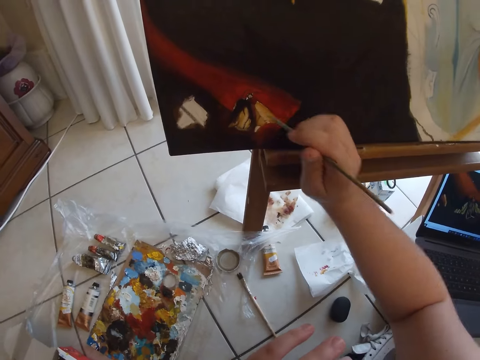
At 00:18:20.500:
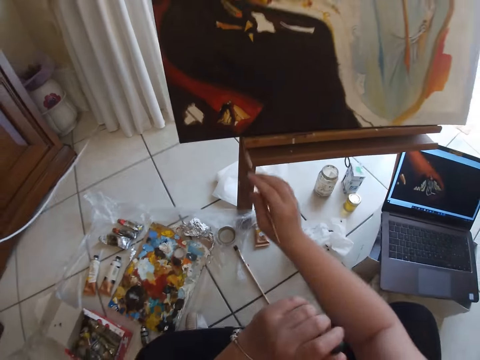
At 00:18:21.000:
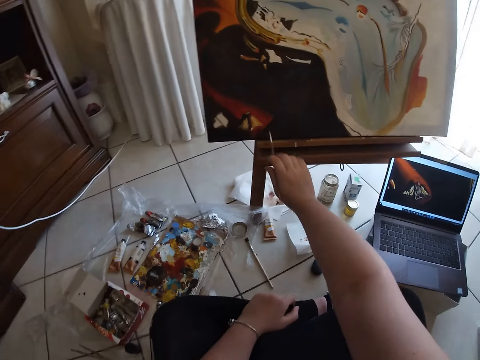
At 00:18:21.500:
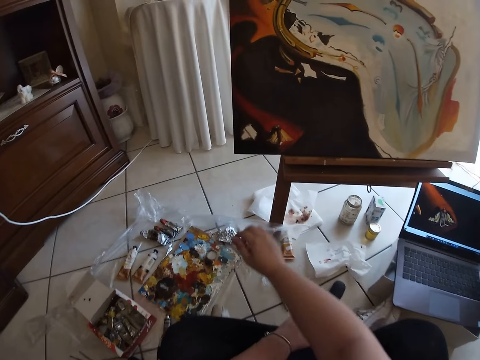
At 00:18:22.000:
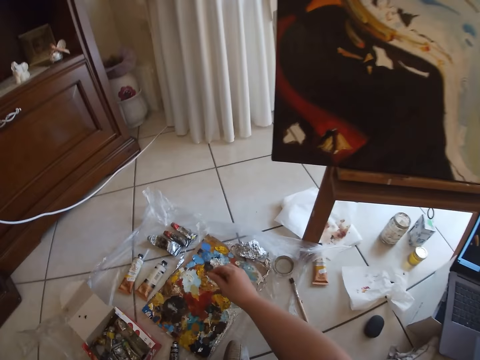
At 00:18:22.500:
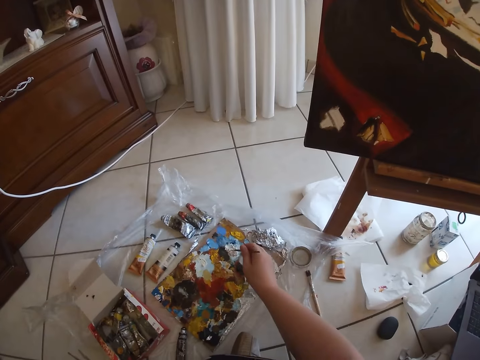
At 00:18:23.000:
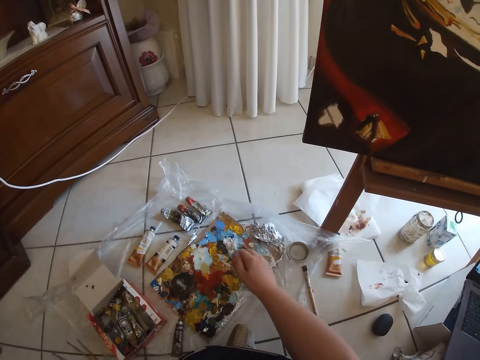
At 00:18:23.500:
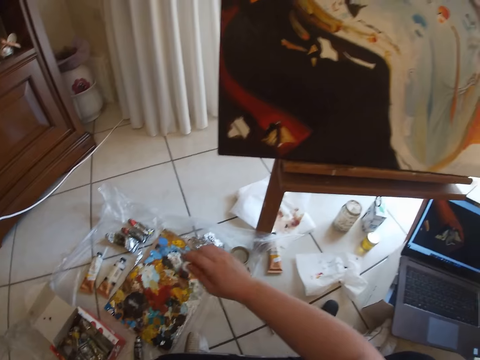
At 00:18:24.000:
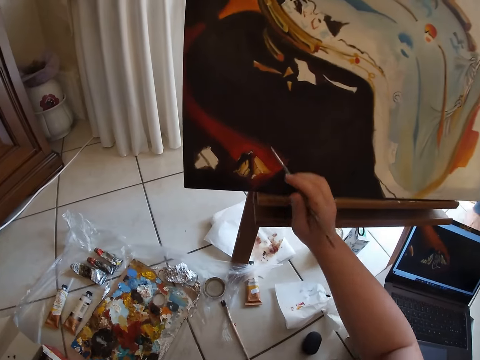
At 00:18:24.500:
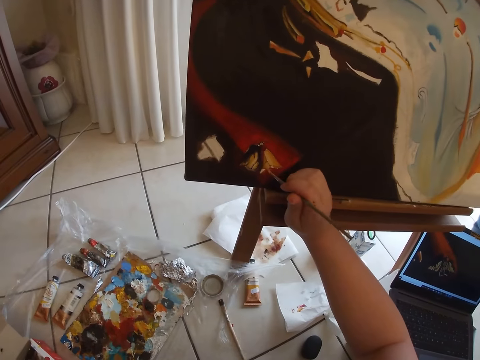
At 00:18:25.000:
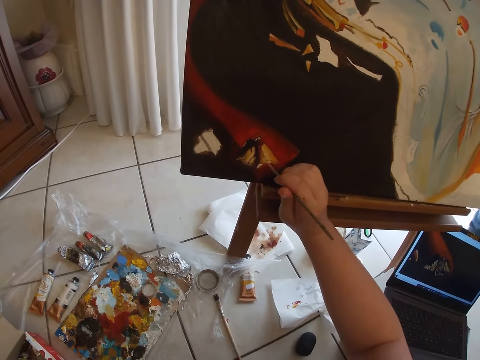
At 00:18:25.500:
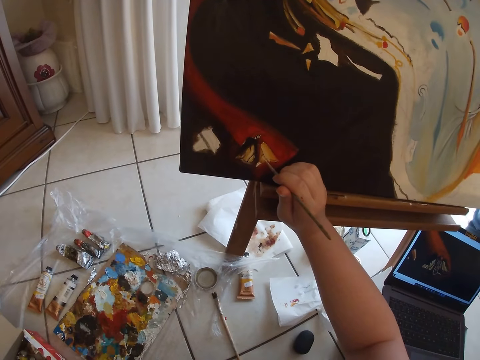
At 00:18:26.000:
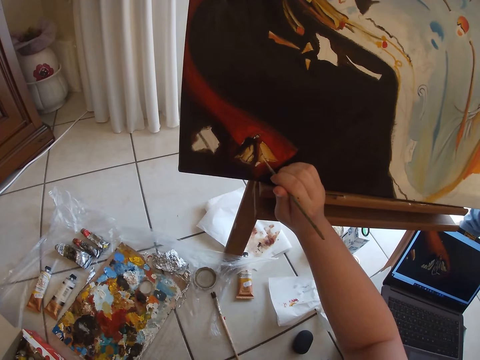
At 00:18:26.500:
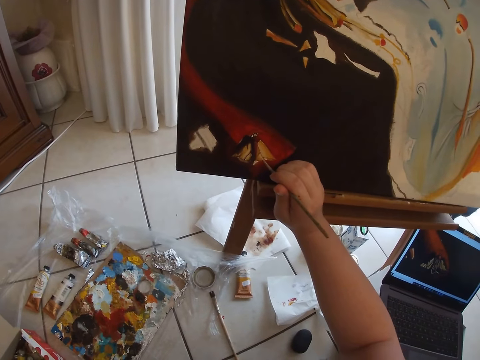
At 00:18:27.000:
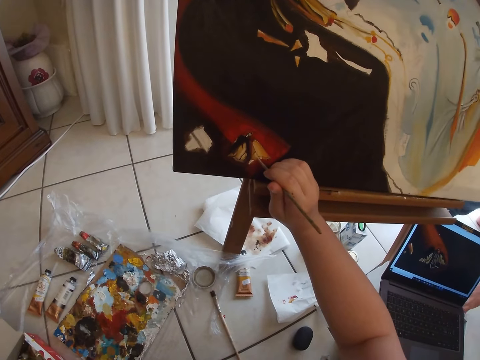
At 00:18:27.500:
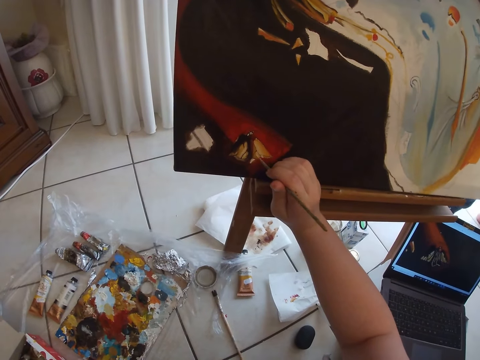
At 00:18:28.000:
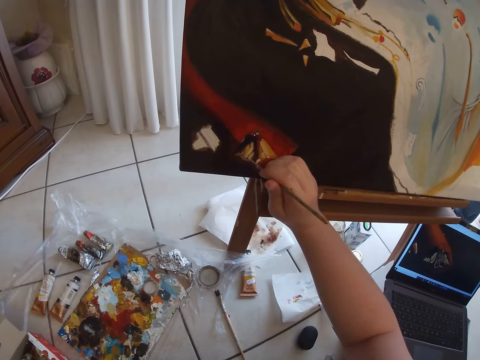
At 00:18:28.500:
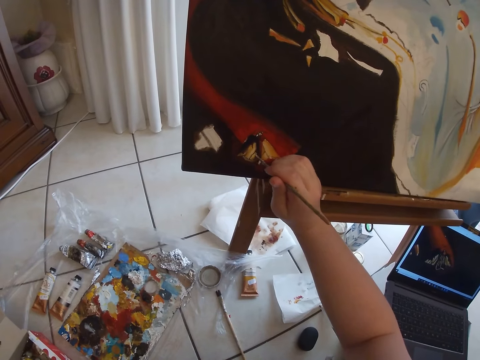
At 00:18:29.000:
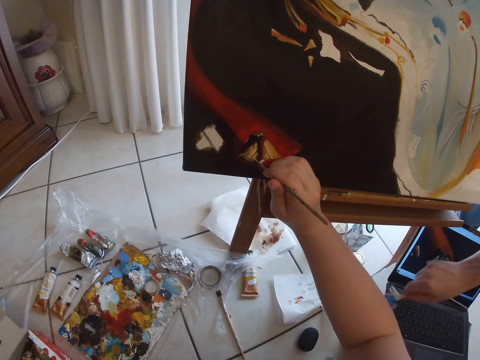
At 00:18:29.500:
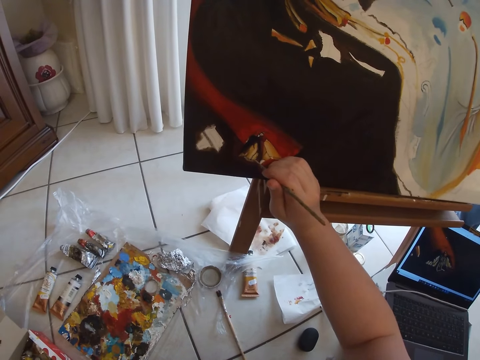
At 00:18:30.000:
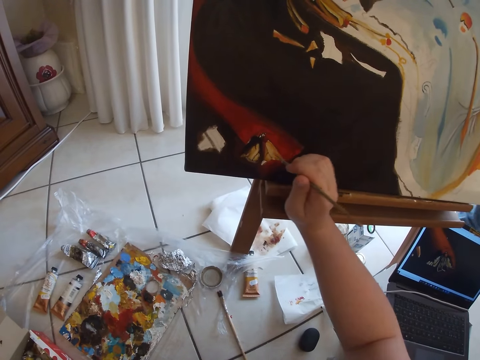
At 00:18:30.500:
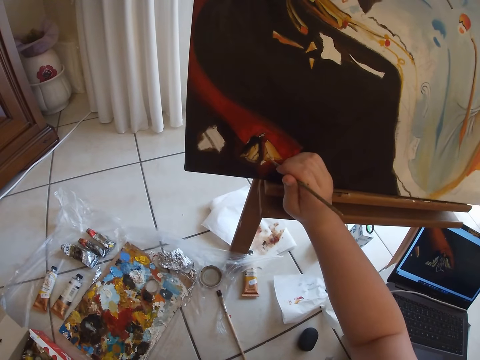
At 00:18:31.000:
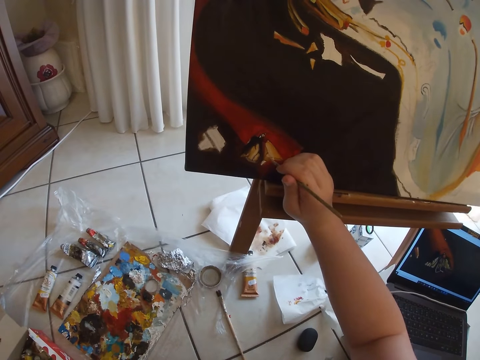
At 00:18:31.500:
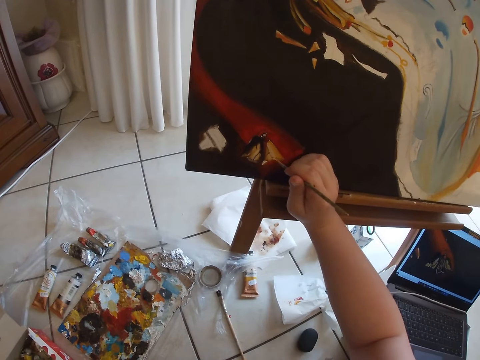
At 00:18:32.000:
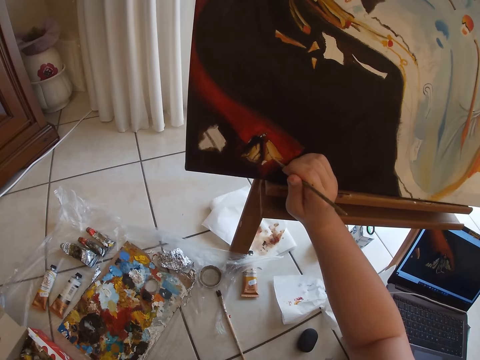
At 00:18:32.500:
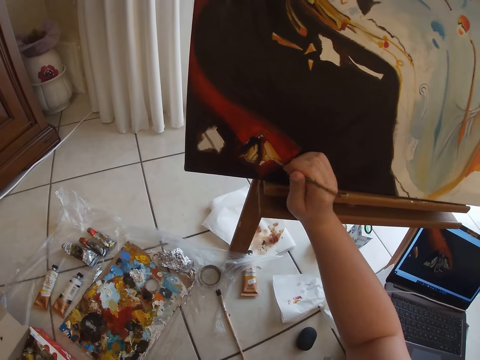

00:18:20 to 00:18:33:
The camera wearer removes his hand from the canvas. He strokes the canvas. He dips the painting brush in his right hand in a paint on the floor. He paints on the table or canvas with the painting brush in his right hand. A person places the laptop charger on the floor.

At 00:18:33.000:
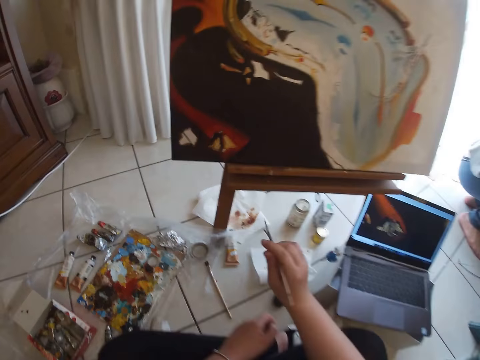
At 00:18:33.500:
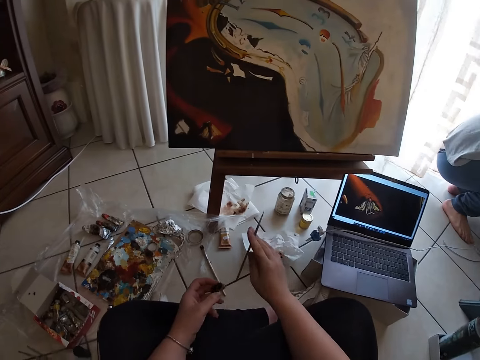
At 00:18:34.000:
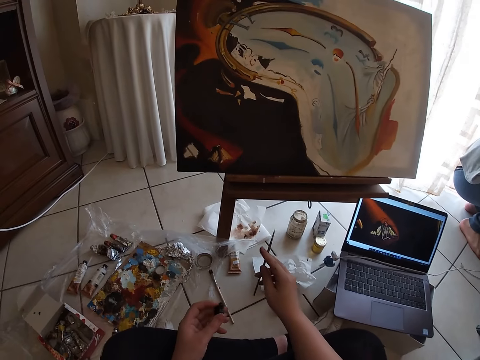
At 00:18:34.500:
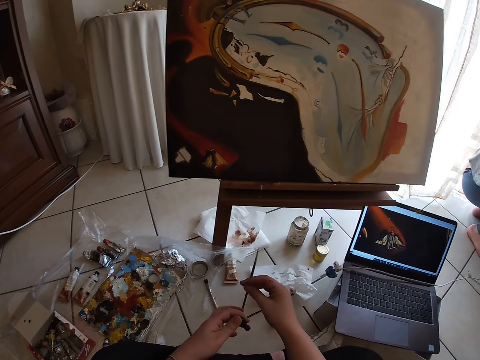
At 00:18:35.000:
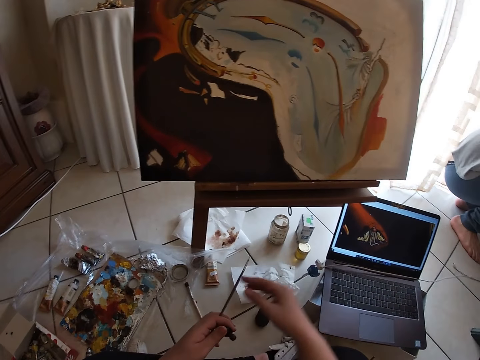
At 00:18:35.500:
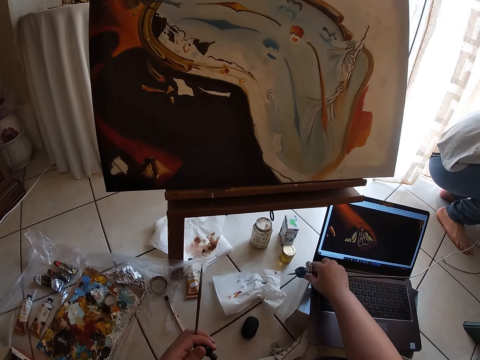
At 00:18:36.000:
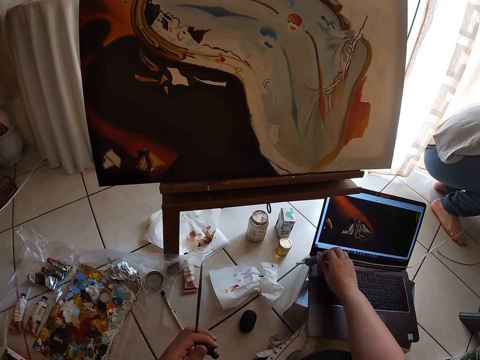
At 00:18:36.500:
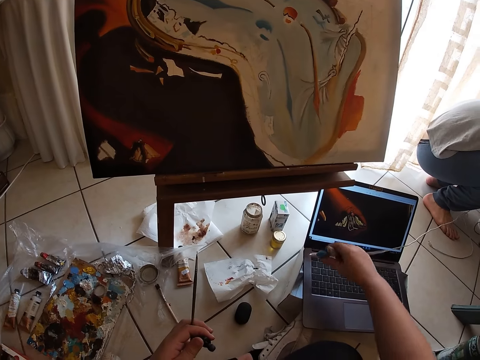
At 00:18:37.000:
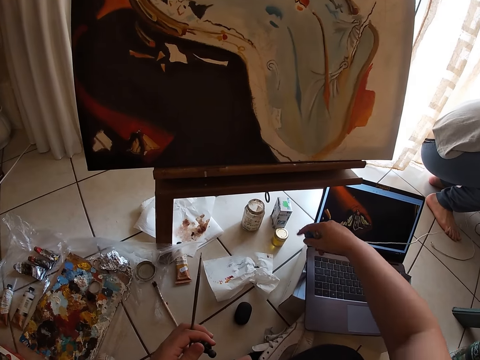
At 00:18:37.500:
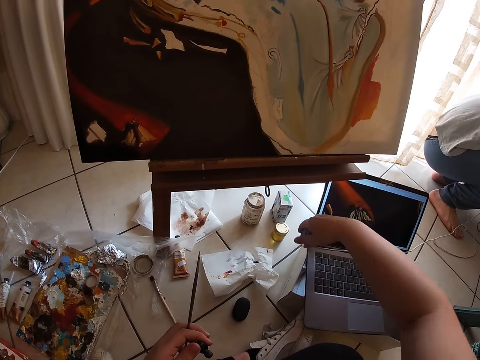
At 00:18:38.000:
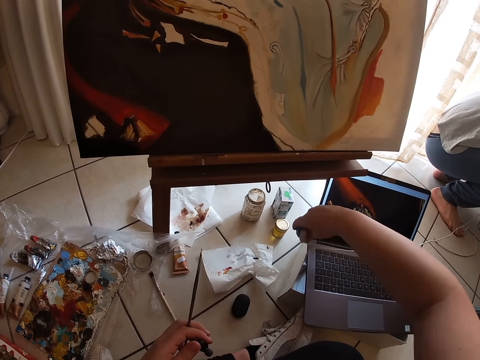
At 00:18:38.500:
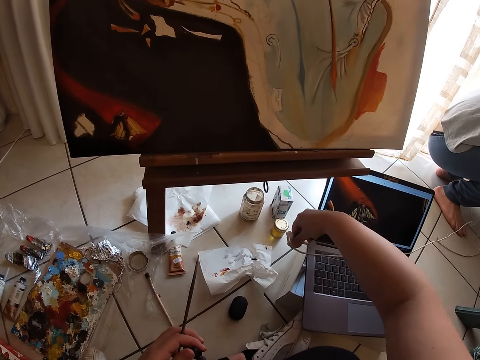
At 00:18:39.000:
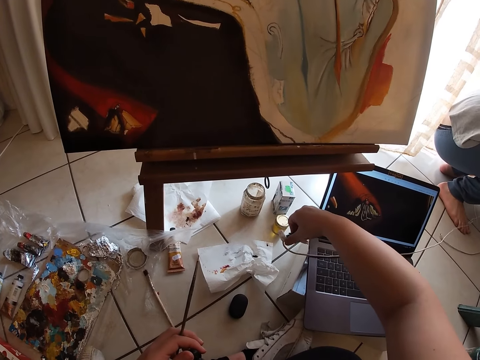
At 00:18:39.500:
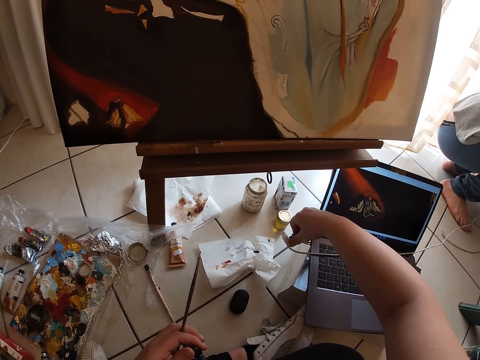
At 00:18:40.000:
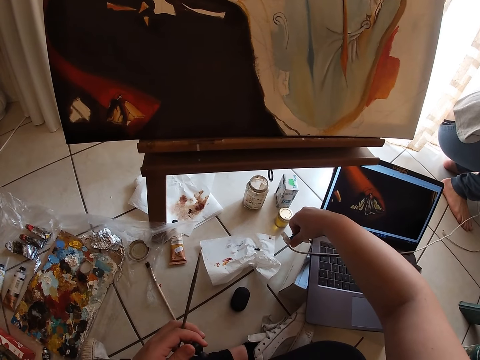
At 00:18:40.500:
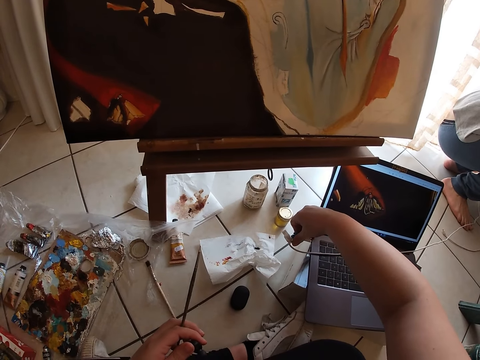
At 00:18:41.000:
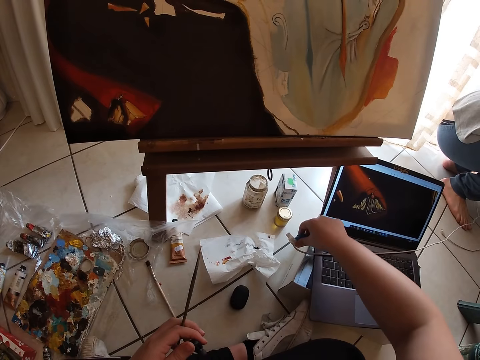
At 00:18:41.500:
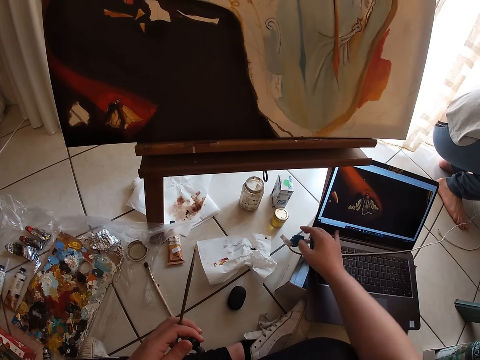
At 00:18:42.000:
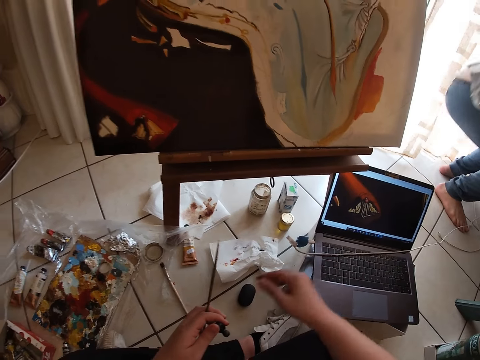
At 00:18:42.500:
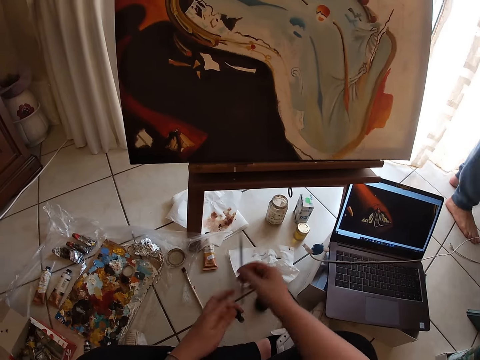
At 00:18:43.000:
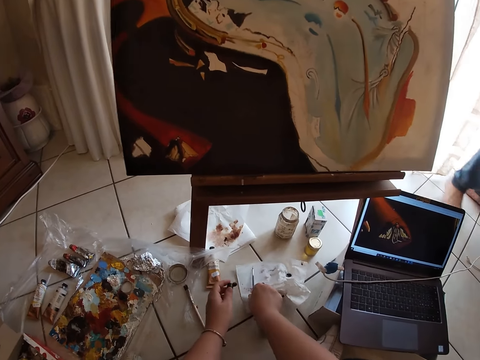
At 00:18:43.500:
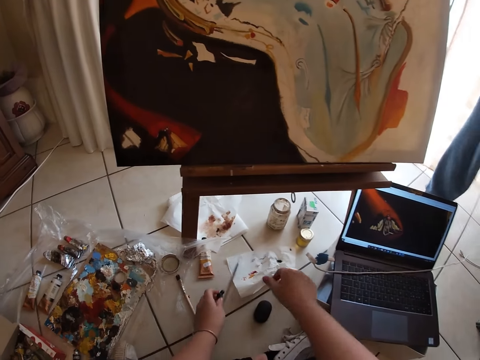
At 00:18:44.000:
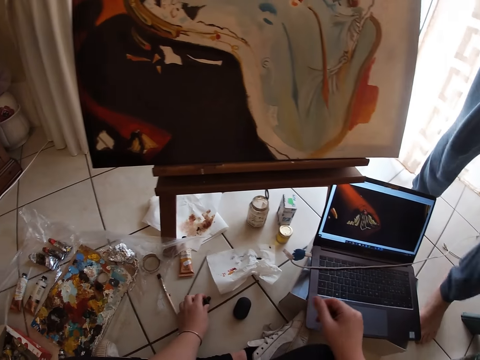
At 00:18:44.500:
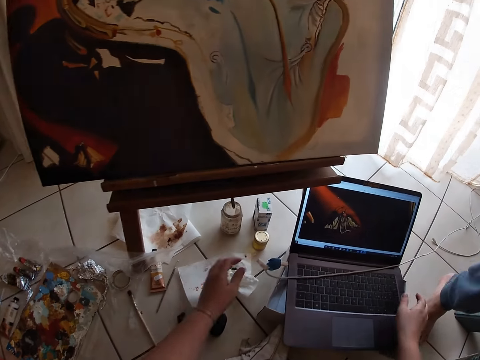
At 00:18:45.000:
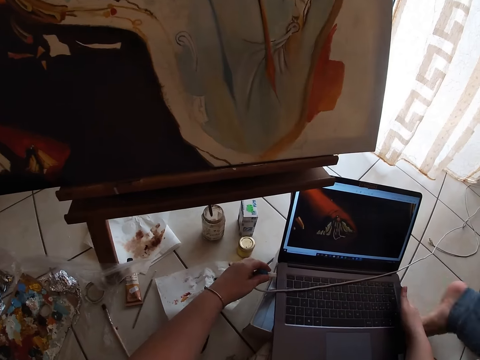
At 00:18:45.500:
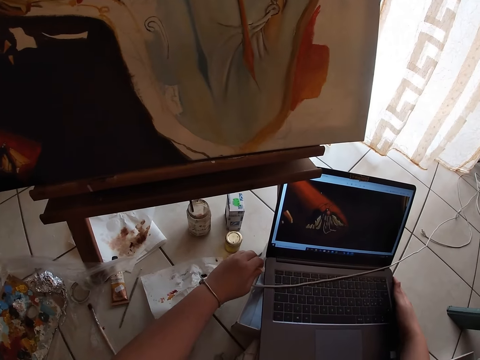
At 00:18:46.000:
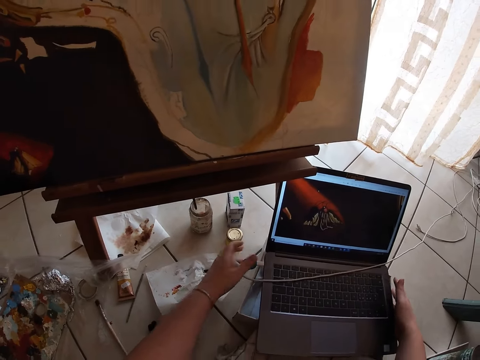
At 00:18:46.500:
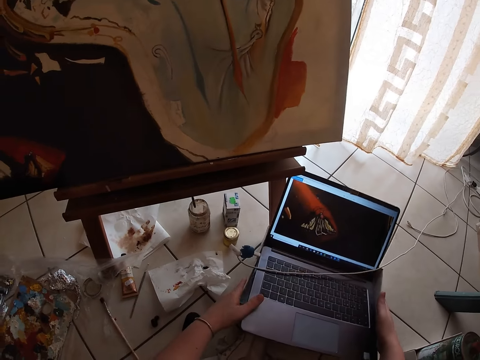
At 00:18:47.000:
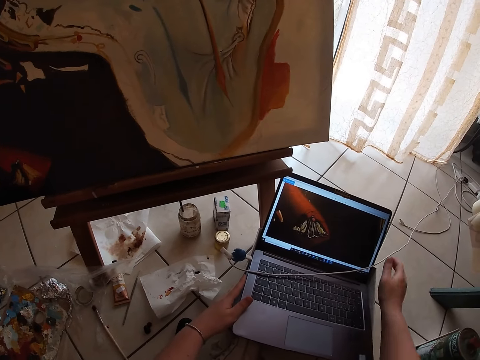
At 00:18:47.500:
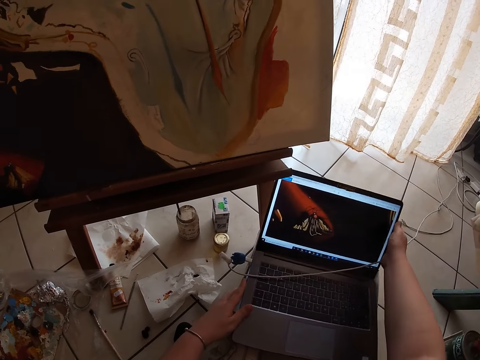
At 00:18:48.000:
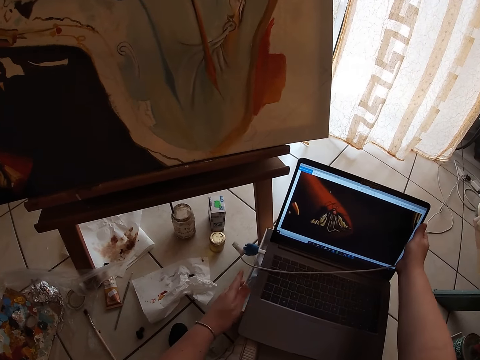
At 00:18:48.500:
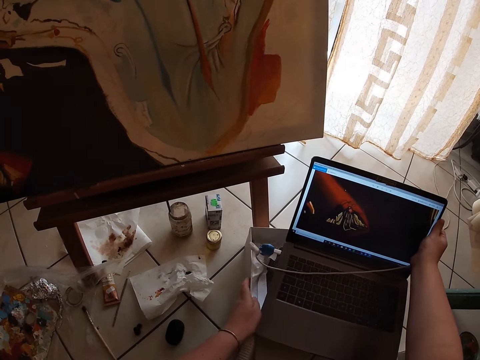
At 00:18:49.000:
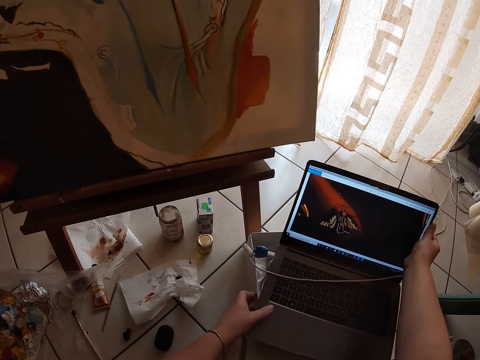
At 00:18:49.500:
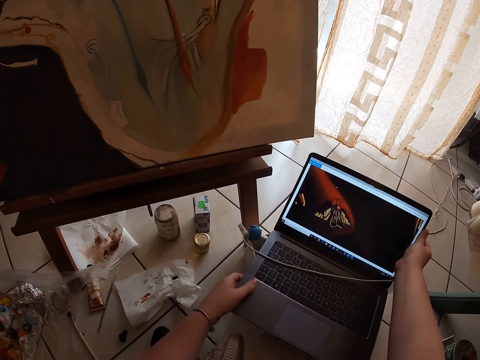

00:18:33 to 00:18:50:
The camera wearer passes the painting brush in his right hand to his left hand. He picks up a laptop charger from the floor with his right hand. He plugs the laptop with the charger in his right hand. He passes the painting brush in his left hand to his right hand. He drops the painting brush in his right hand on the floor. He adjusts the charger. He adjusts the laptop on the floor with both hands.
